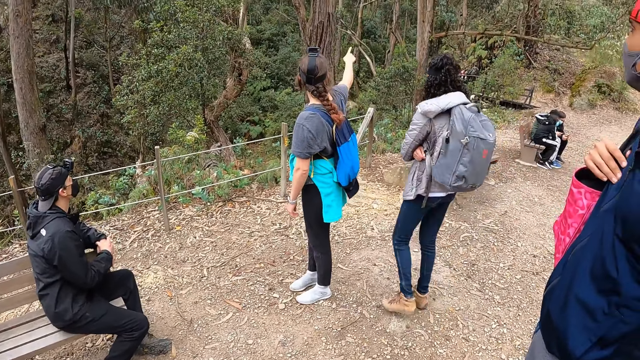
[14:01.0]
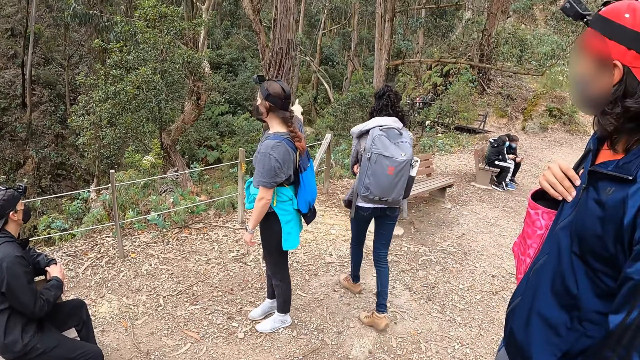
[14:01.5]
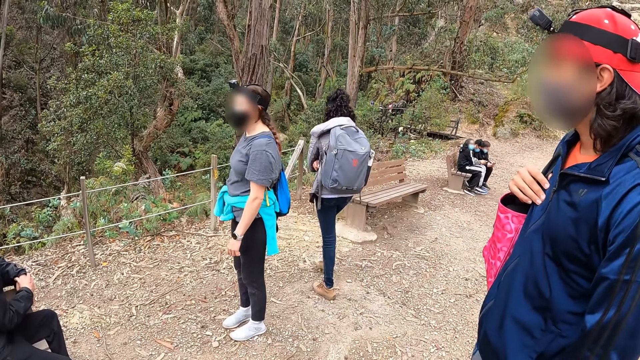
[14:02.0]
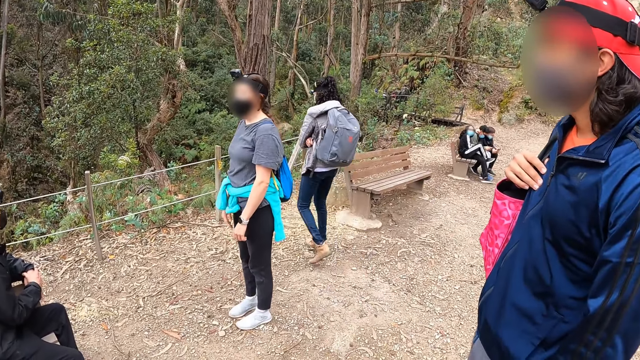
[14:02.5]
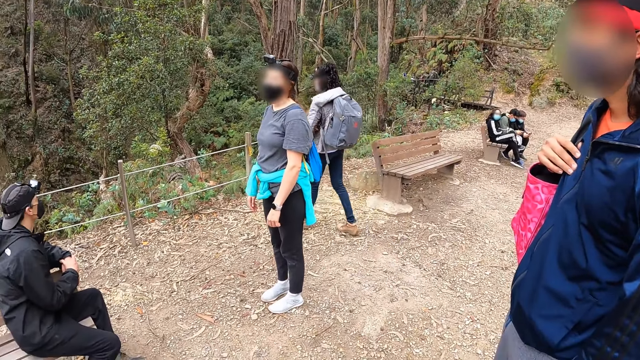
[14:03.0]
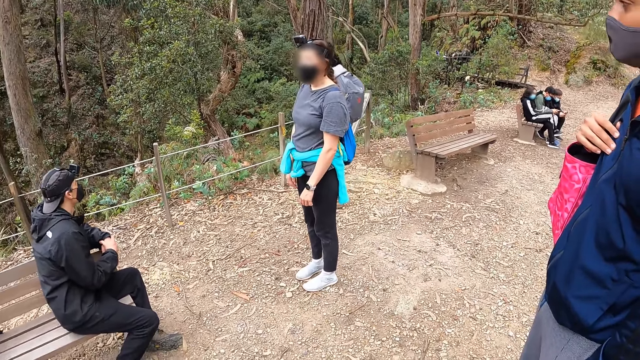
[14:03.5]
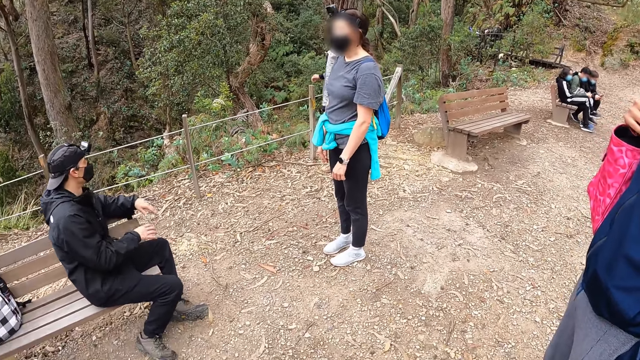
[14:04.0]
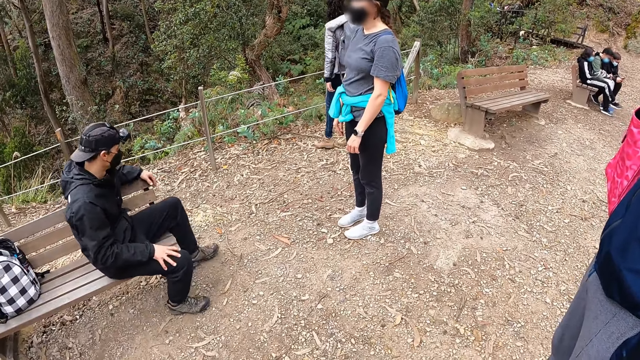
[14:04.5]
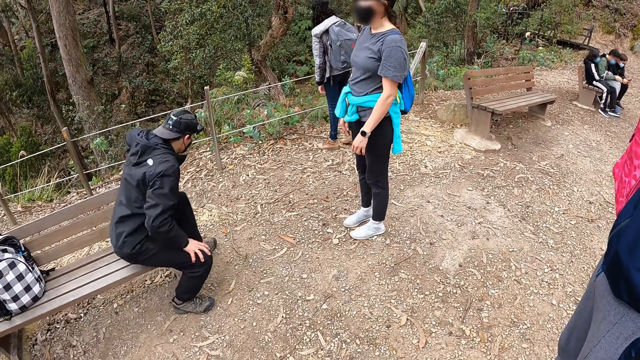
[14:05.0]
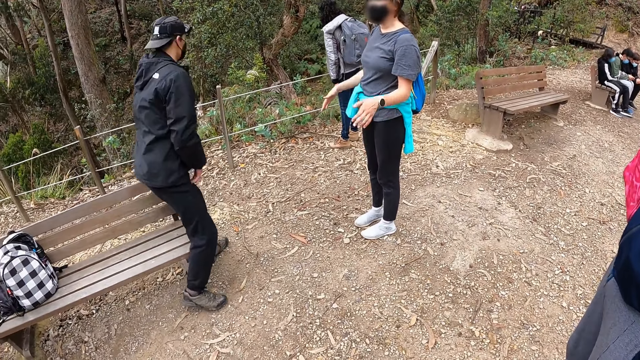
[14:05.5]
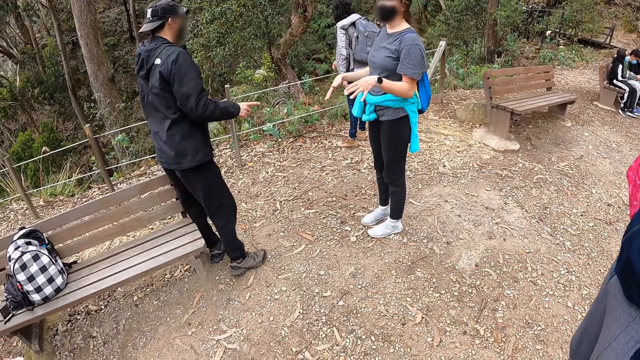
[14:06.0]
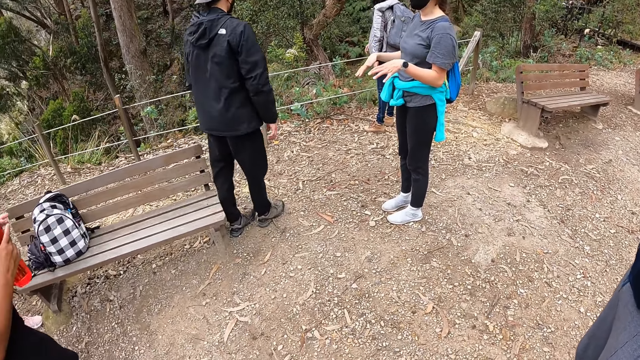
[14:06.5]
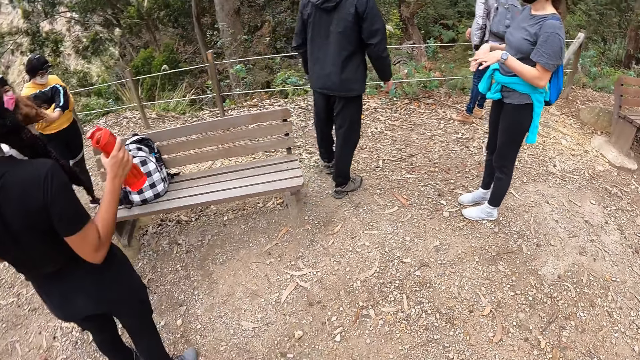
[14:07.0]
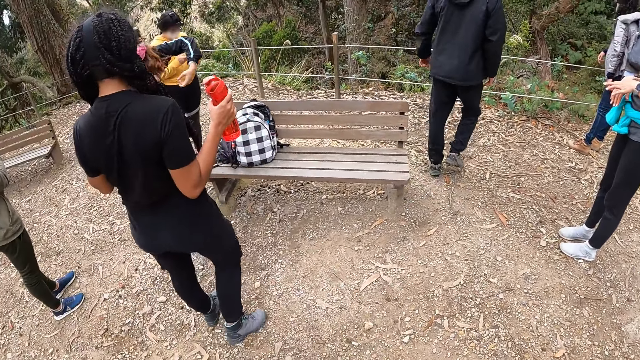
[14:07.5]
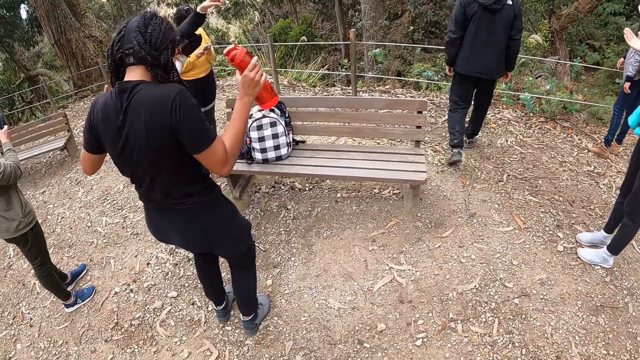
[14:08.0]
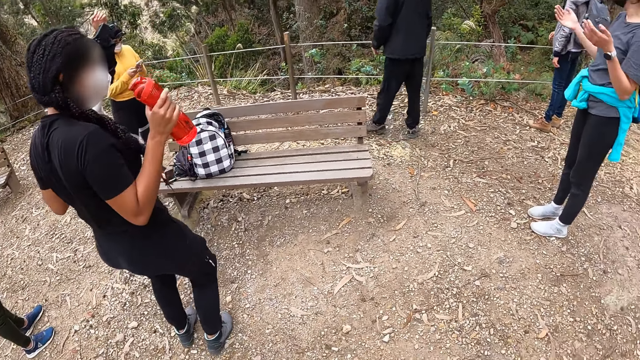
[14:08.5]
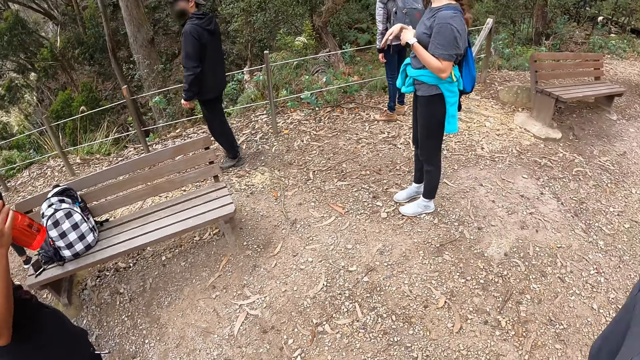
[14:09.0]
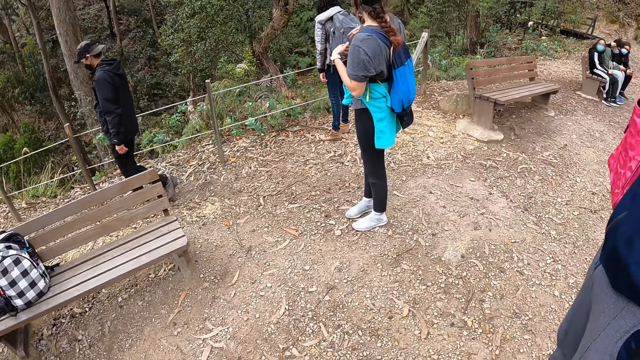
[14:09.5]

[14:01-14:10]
A man stands from a chair.

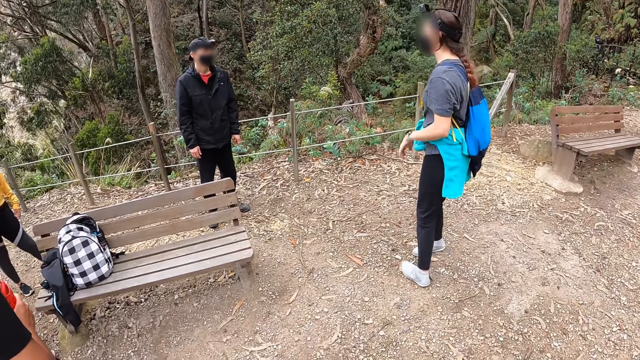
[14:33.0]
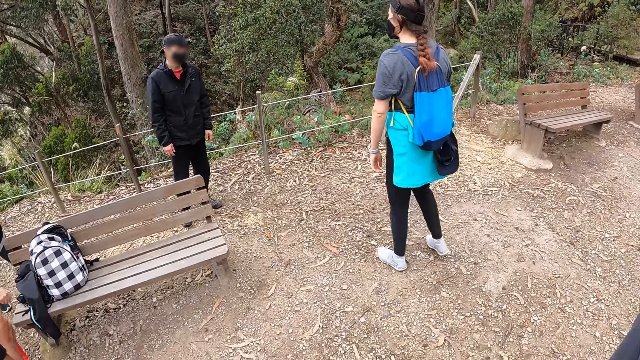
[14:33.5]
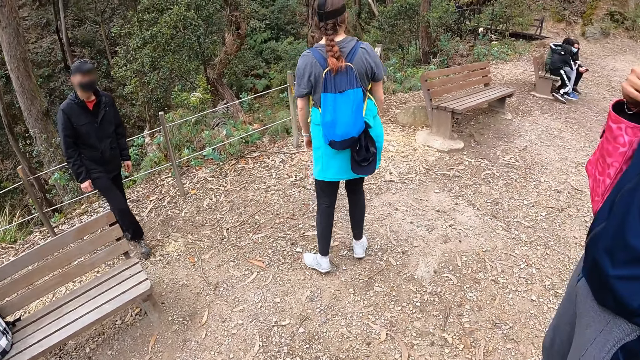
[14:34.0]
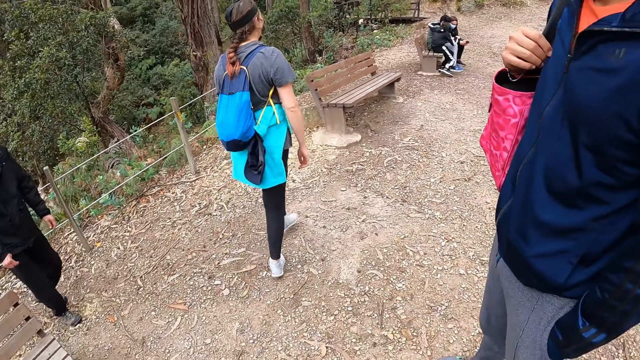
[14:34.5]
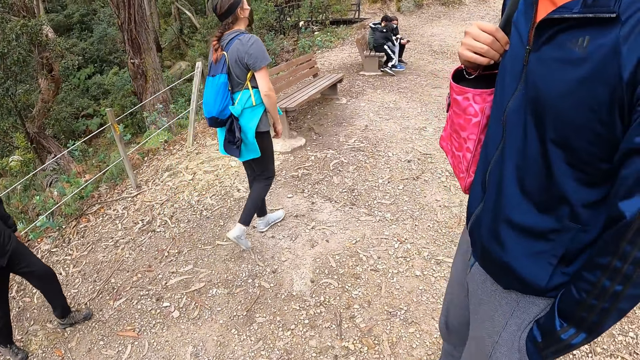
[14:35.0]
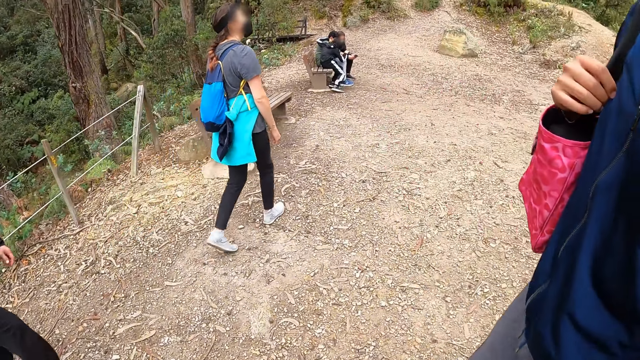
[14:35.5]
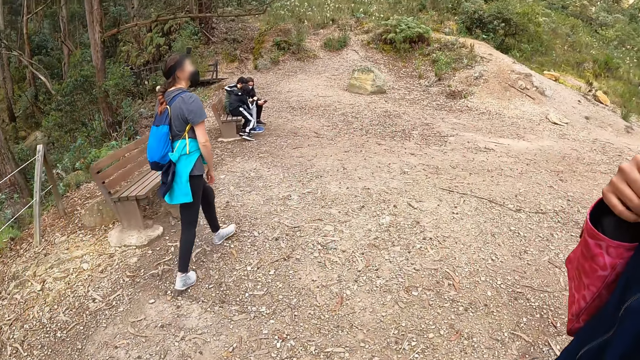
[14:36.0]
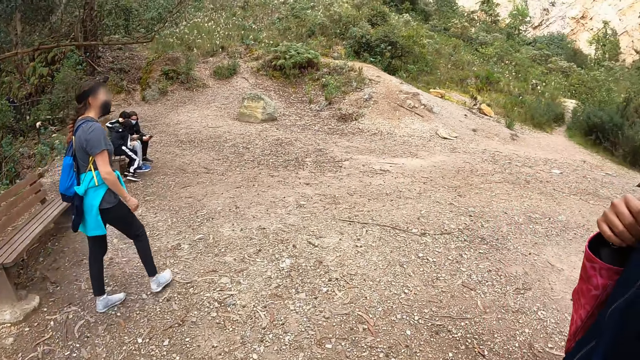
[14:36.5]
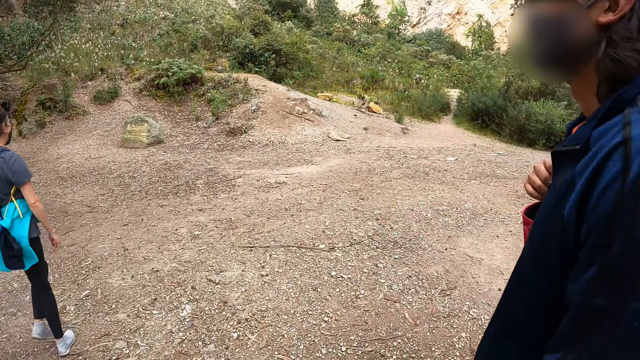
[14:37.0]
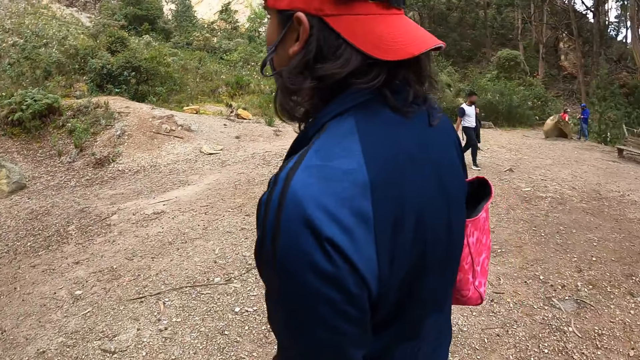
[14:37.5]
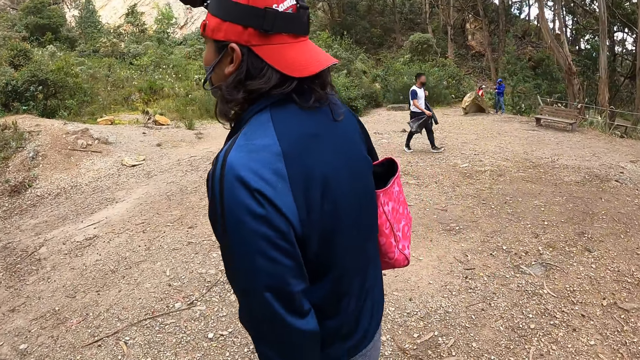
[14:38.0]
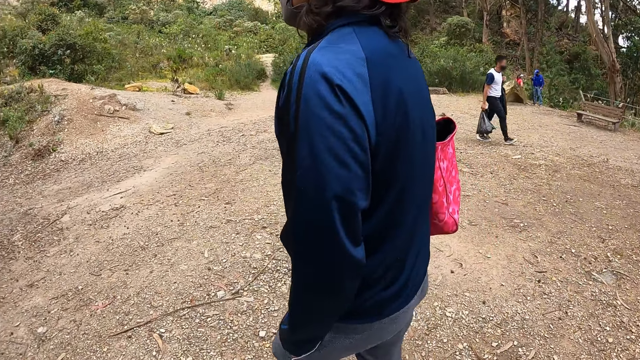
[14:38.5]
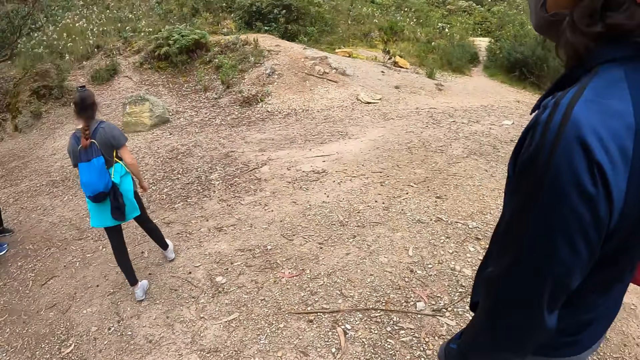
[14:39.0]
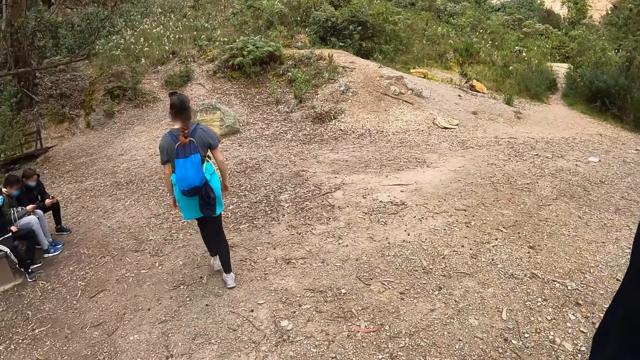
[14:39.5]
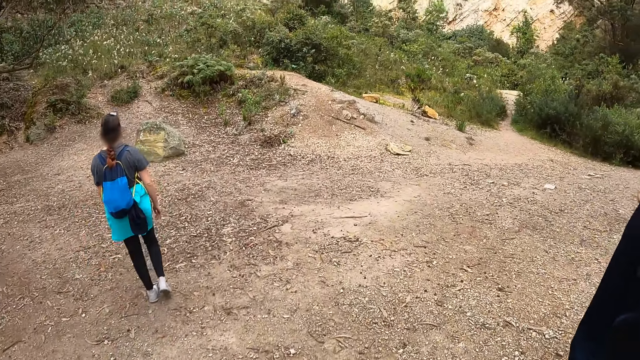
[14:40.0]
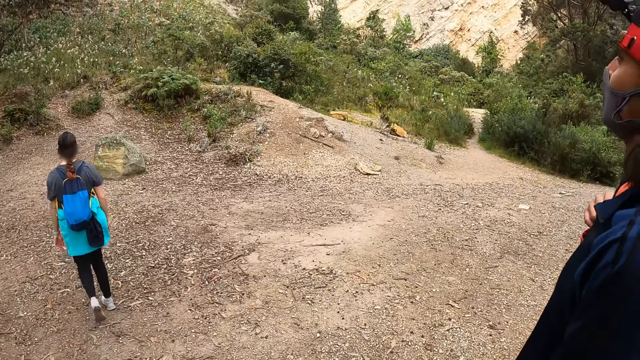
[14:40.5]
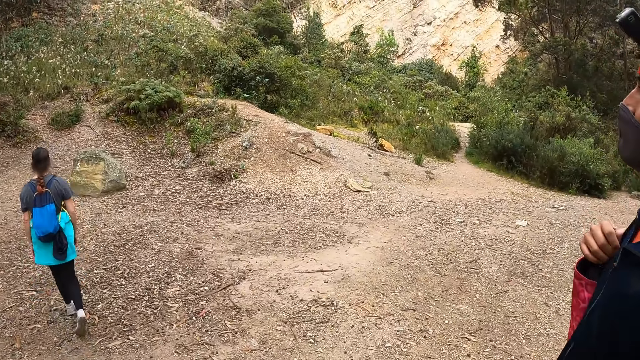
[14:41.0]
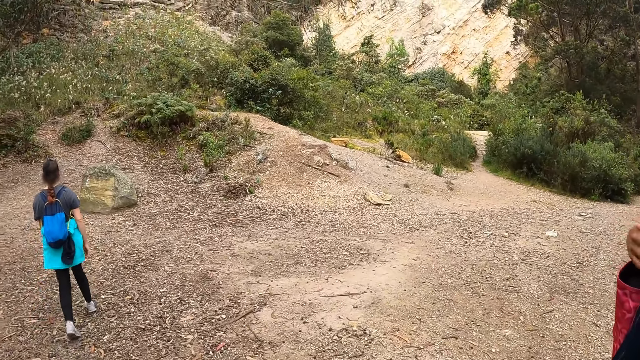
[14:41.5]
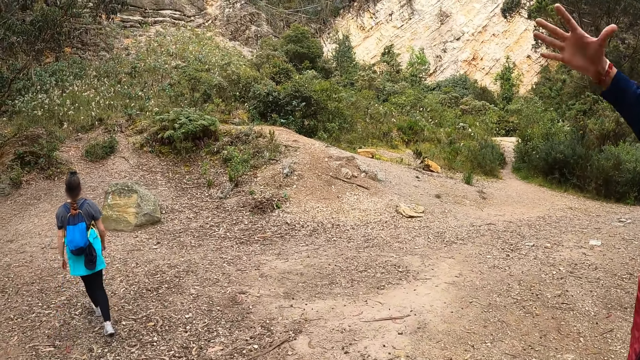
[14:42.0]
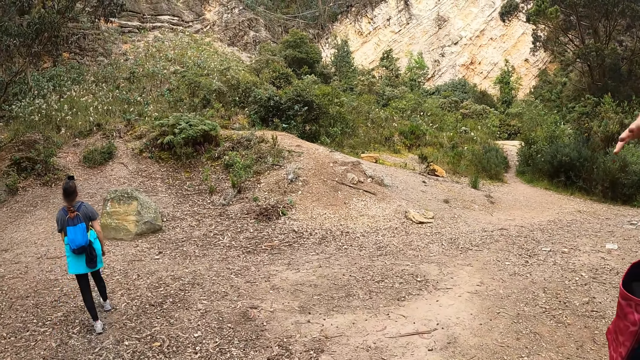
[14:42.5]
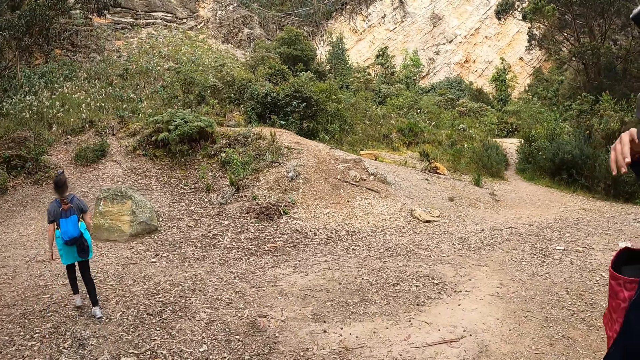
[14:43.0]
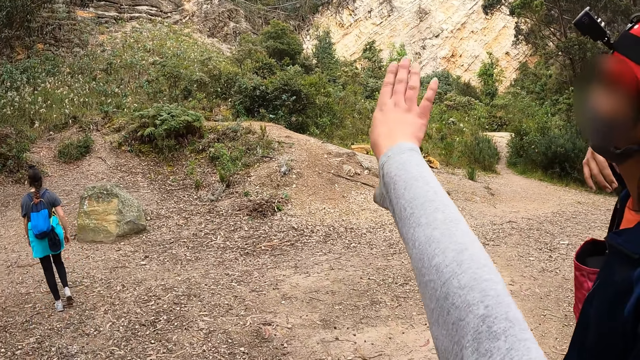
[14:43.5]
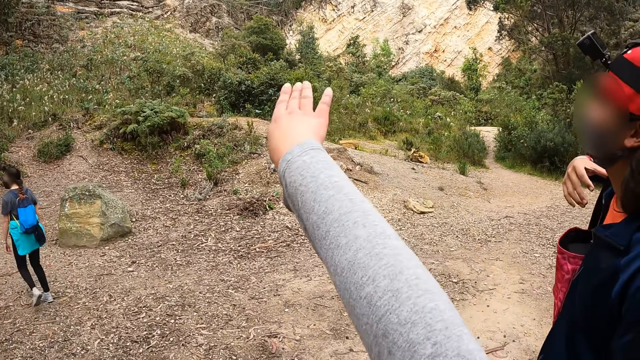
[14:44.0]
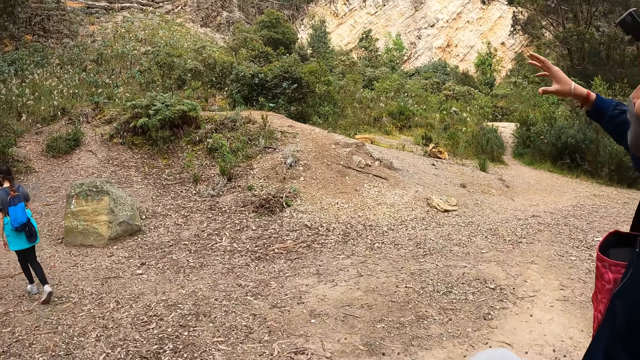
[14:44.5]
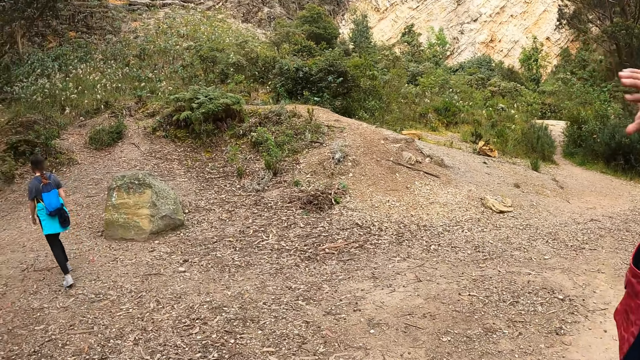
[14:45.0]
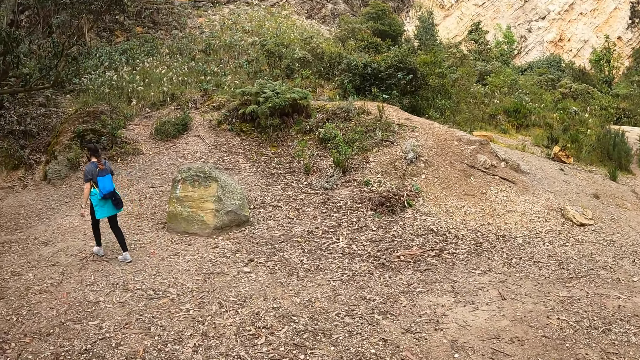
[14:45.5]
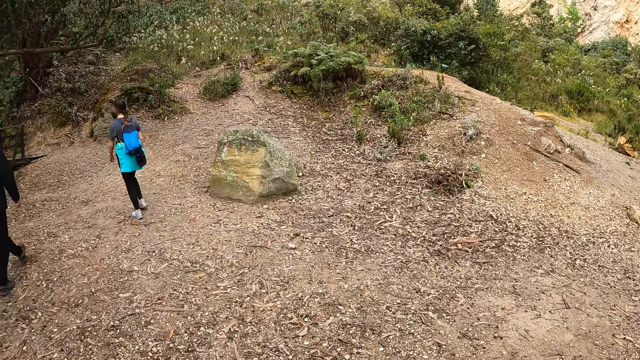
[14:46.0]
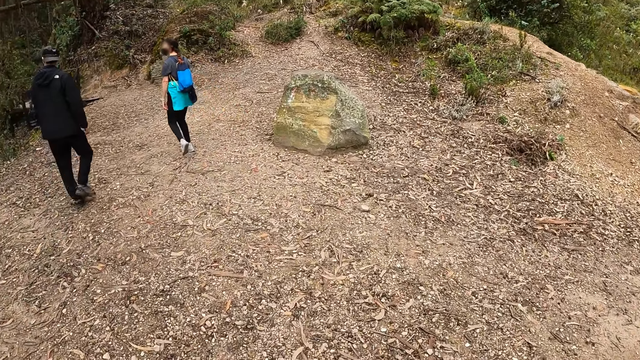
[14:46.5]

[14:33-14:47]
The camera wearer walks on a field alongside the group of people. They walk and look around. A man talks in gesture. The camera wearer walks. The man walks. The camera wearer interacts with the man. They walk and talk in gesture. They walk. The man walks and talks in gesture.
